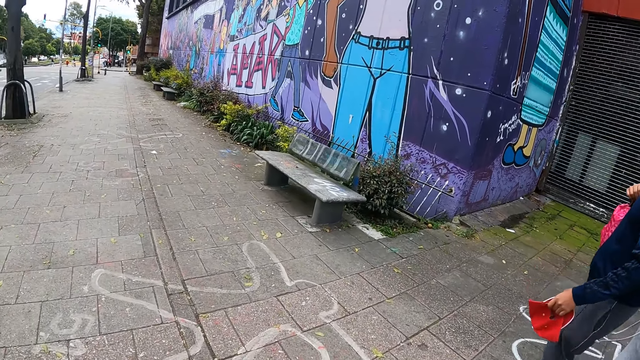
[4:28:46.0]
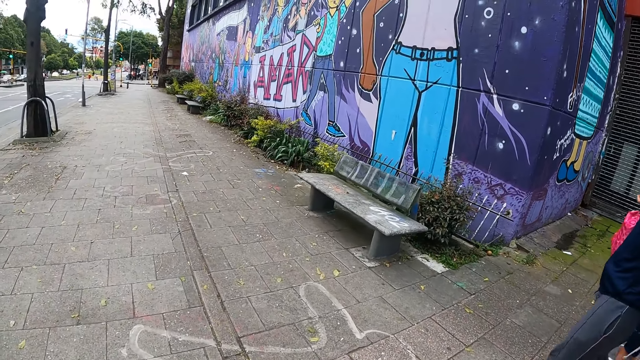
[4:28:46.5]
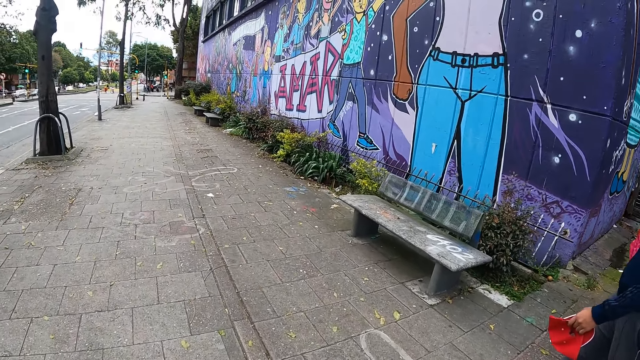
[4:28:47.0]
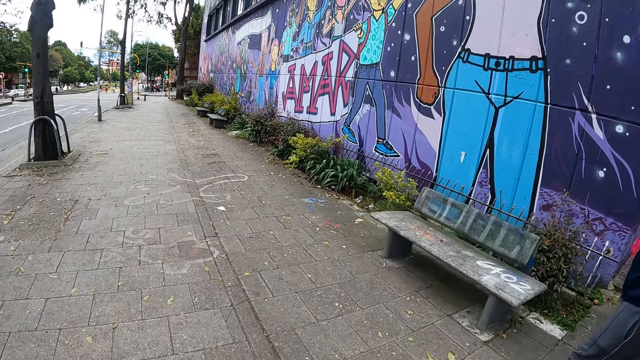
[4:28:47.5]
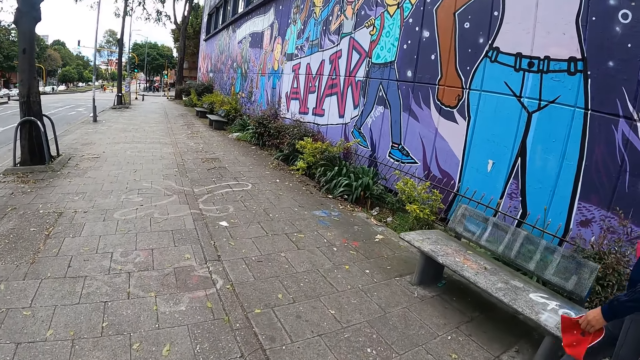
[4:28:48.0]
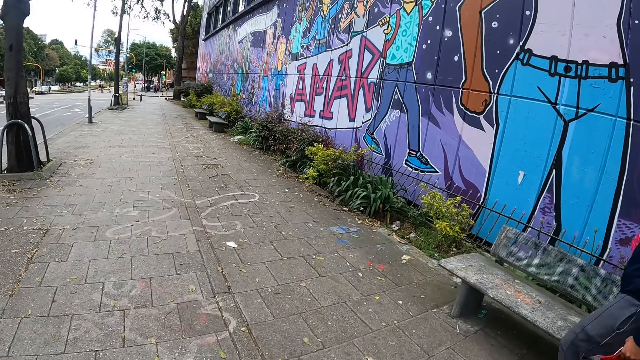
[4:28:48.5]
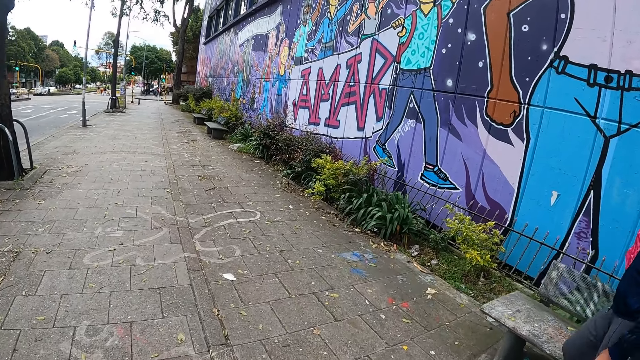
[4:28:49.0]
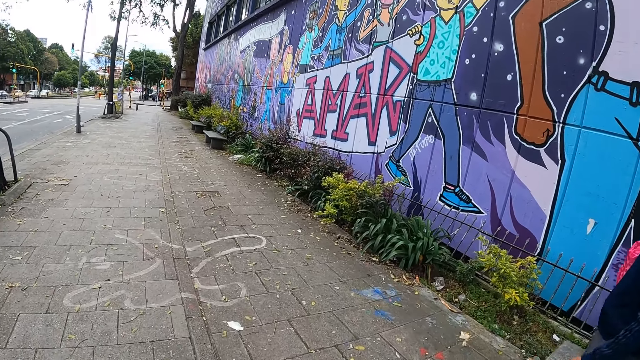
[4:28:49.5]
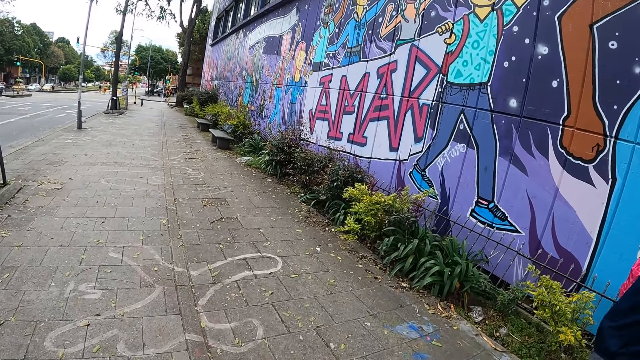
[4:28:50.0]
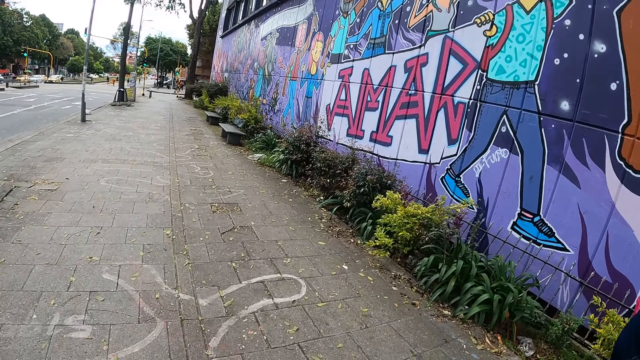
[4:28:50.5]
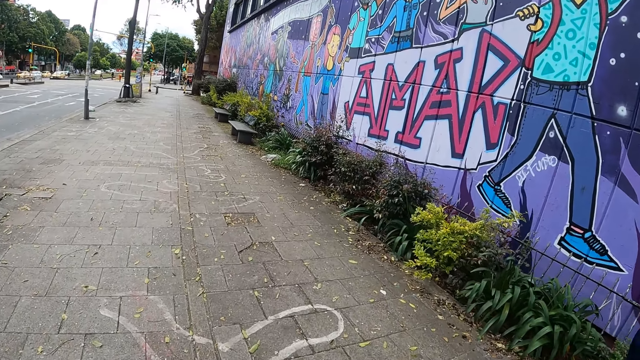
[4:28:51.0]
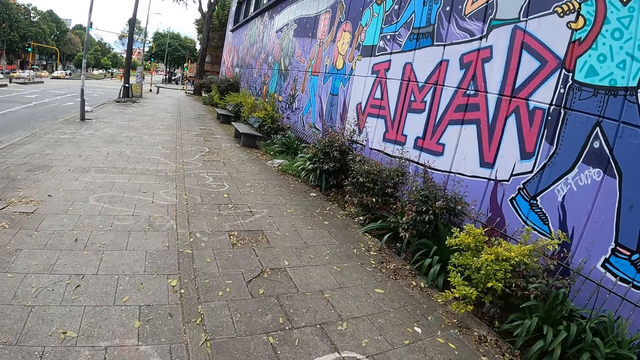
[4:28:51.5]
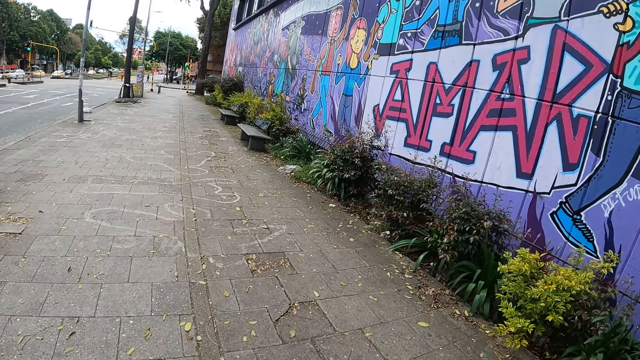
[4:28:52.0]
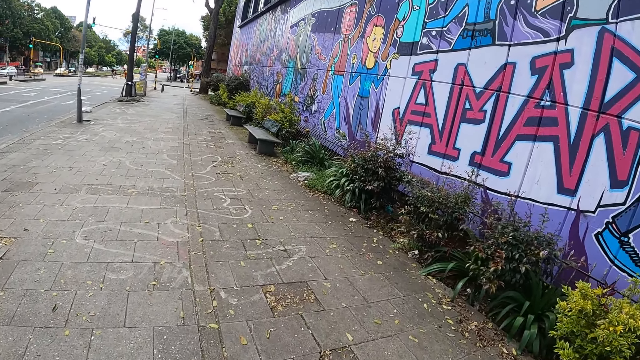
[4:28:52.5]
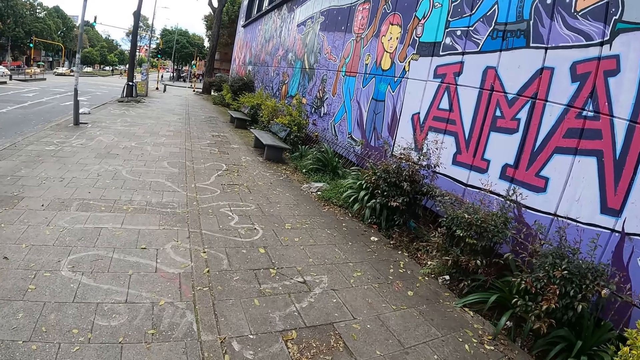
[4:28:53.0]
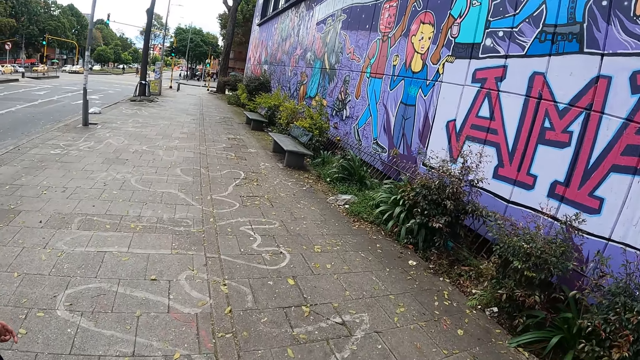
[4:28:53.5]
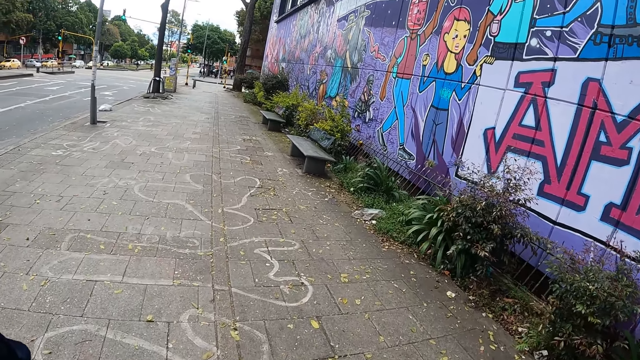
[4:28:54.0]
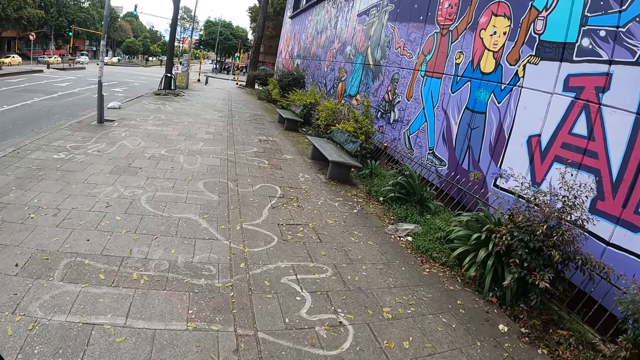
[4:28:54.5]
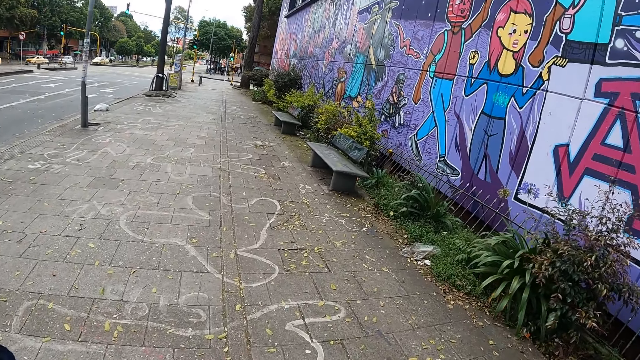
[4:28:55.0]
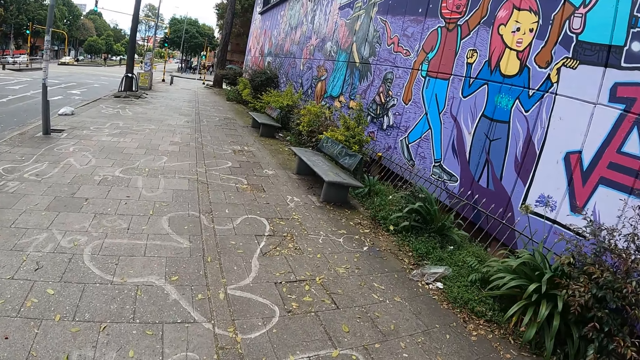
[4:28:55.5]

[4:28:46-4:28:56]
The camera wearer looks at a person. They look at the flowers.

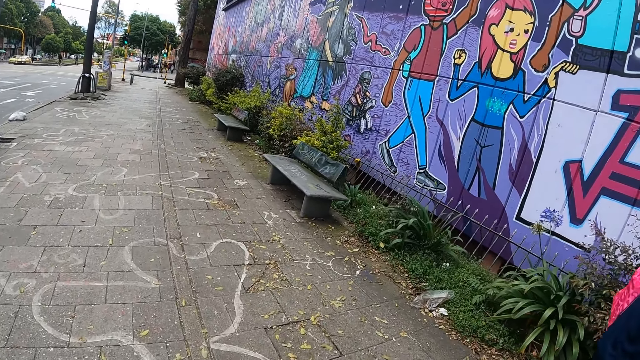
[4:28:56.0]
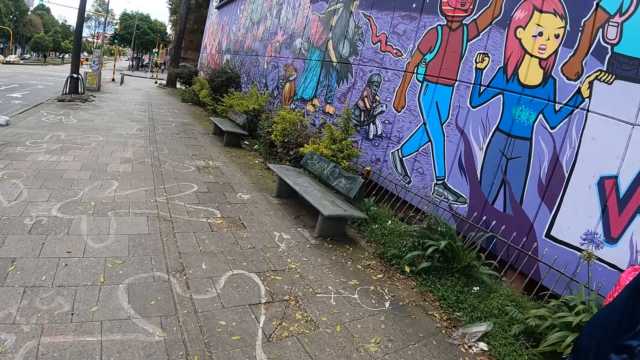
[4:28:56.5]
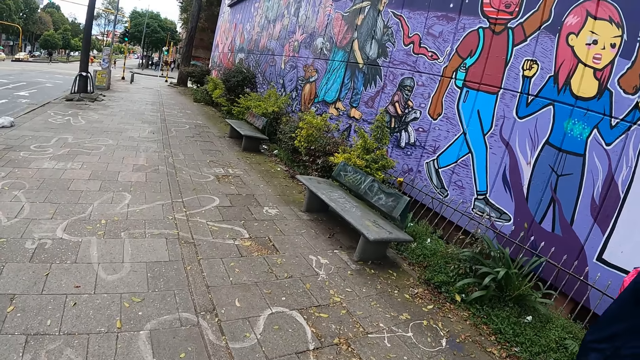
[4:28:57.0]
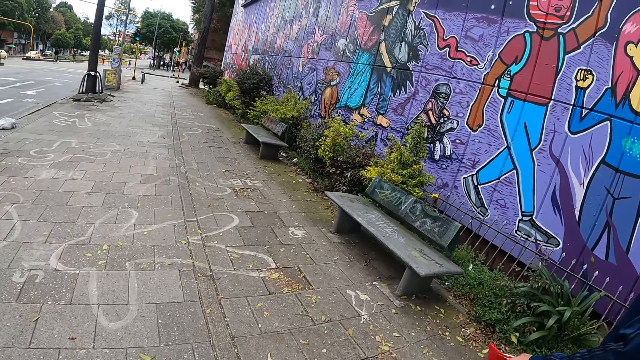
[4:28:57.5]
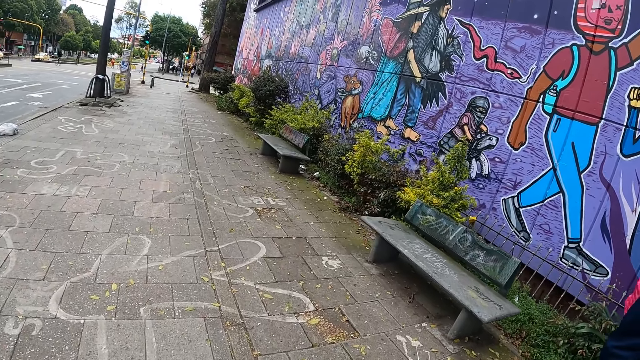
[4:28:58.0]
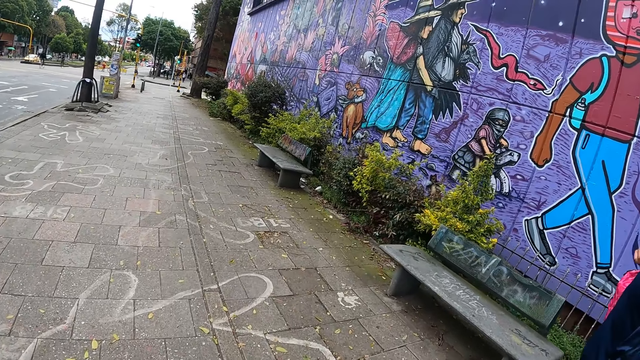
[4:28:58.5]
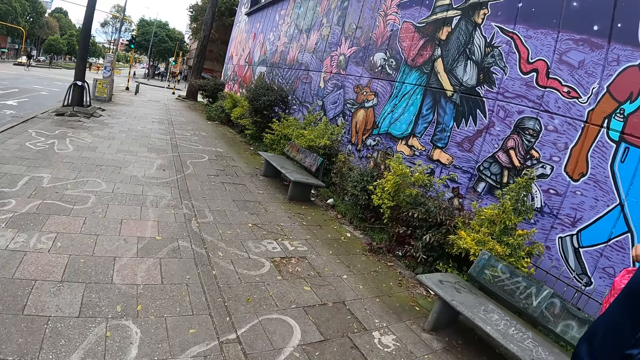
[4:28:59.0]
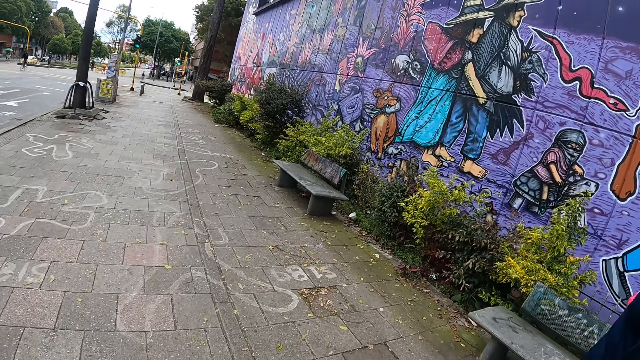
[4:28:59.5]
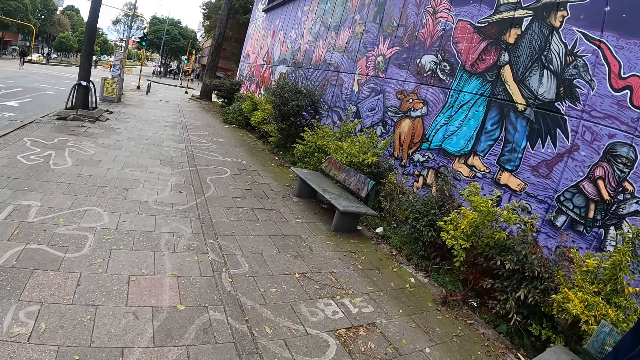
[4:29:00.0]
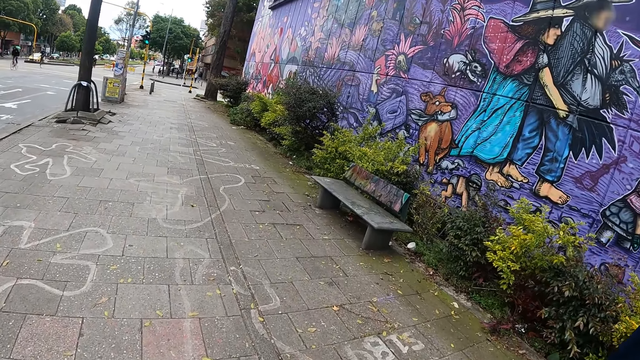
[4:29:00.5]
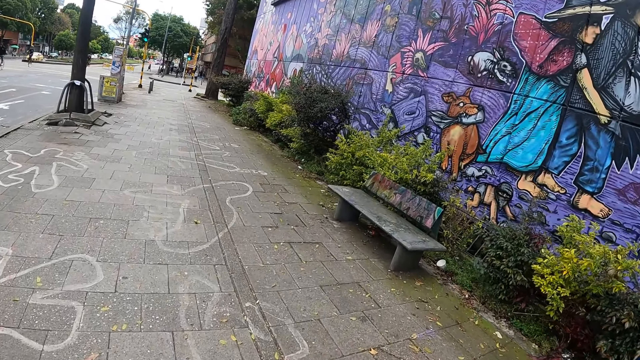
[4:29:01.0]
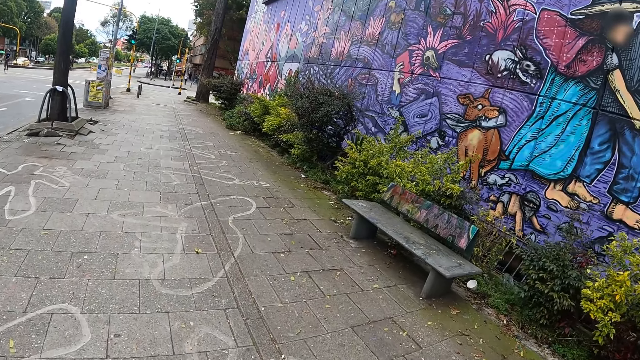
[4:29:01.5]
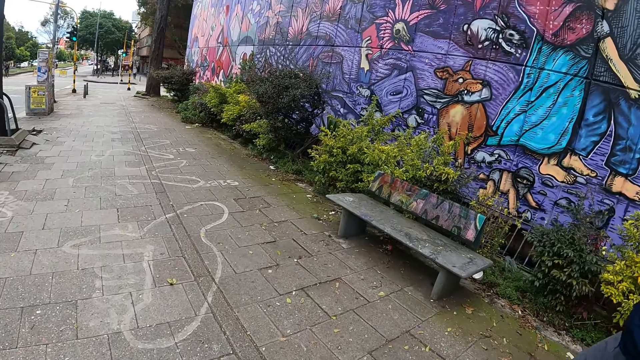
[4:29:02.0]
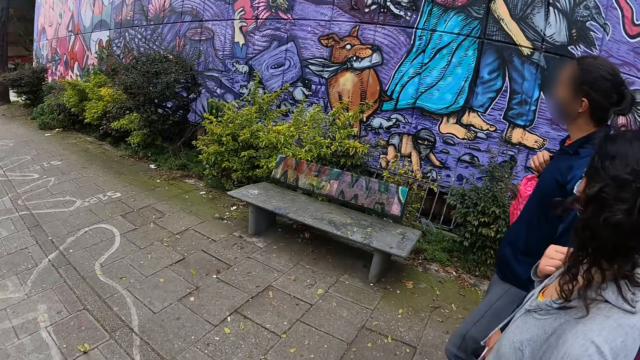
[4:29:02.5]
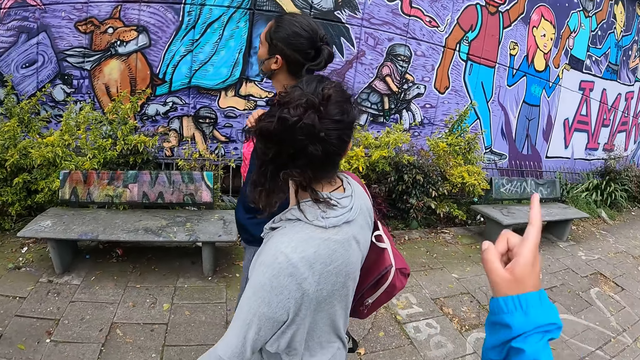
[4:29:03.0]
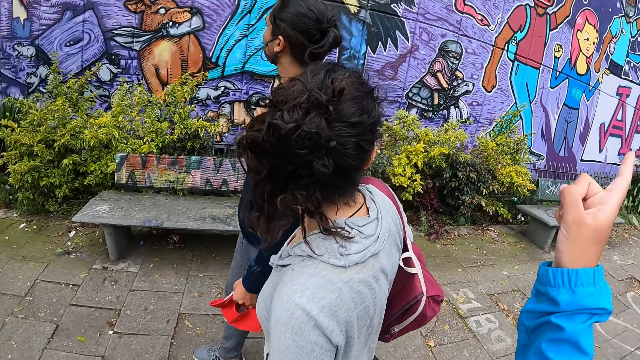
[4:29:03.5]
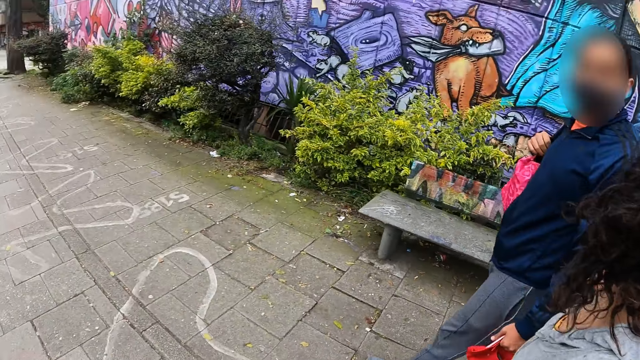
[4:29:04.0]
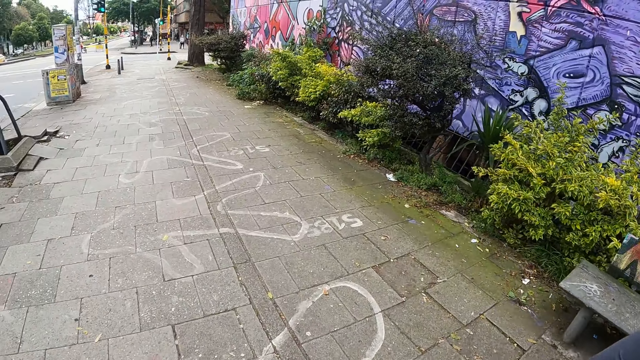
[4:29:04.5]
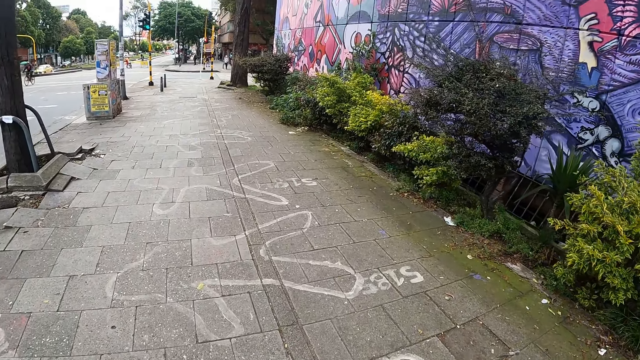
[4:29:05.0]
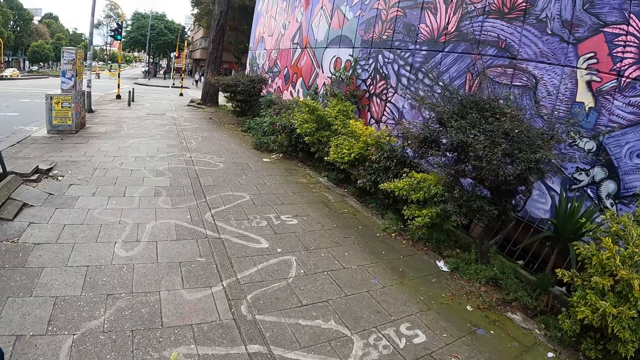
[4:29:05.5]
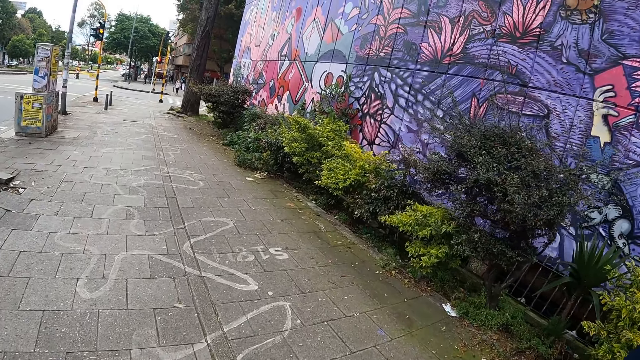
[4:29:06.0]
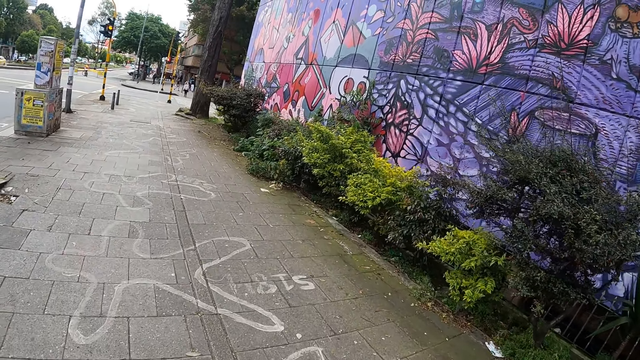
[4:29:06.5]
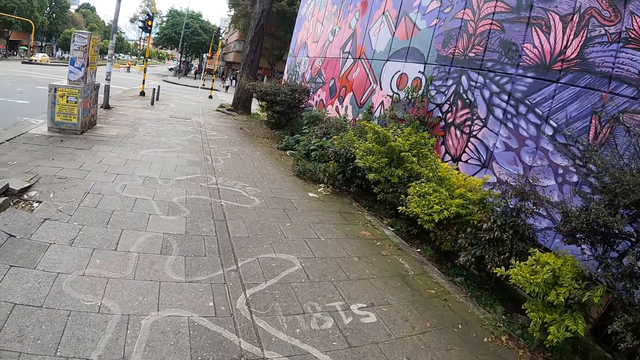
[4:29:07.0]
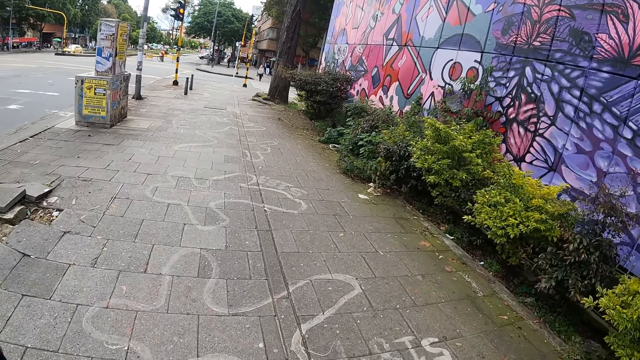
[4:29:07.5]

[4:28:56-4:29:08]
The camera wearer looks at the imagery art on the building. She points at the building with her right hand. She looks at a person and another person. She looks at the markings on the pathway.
